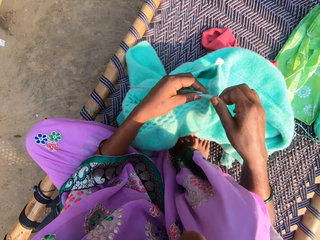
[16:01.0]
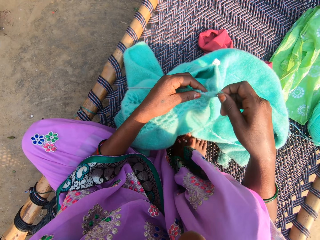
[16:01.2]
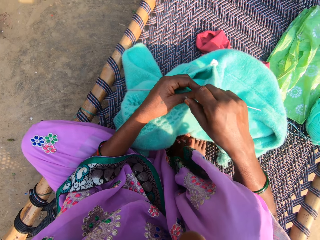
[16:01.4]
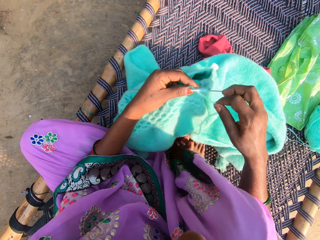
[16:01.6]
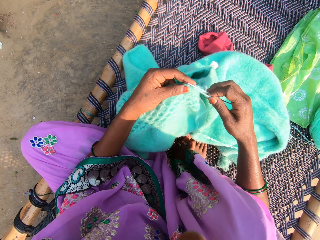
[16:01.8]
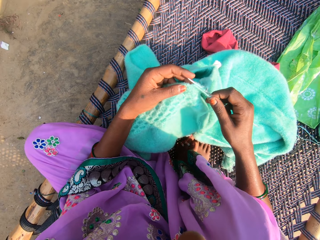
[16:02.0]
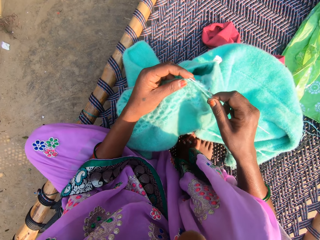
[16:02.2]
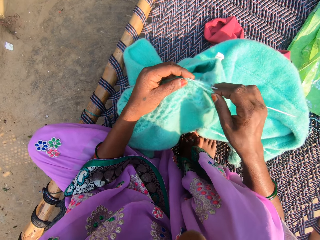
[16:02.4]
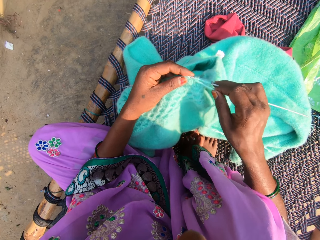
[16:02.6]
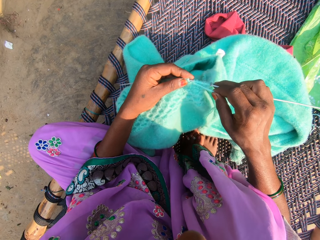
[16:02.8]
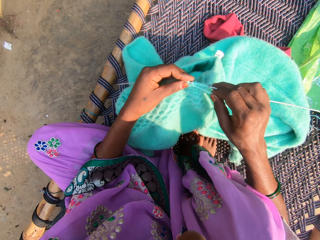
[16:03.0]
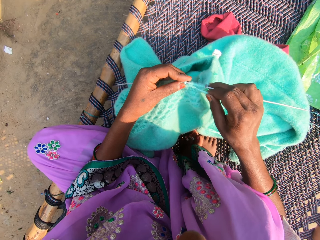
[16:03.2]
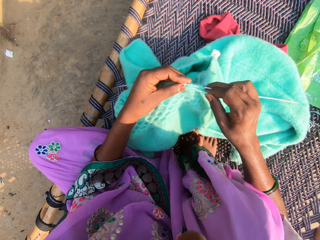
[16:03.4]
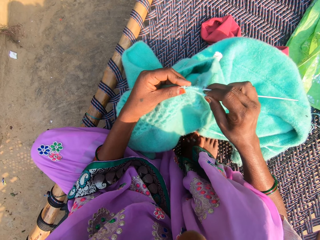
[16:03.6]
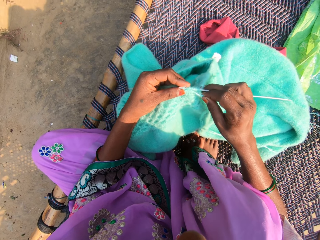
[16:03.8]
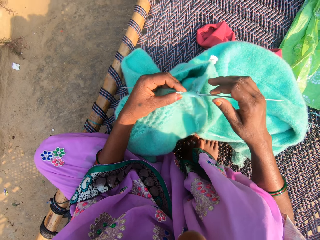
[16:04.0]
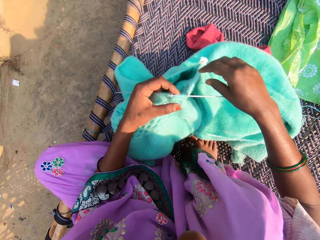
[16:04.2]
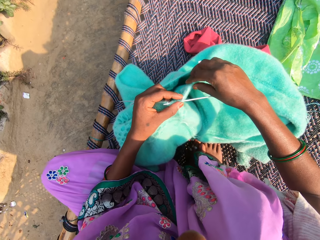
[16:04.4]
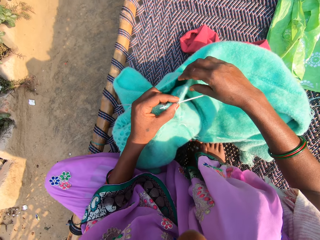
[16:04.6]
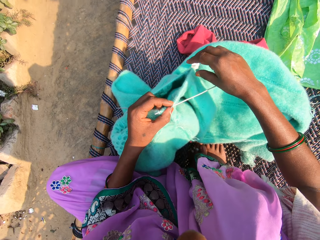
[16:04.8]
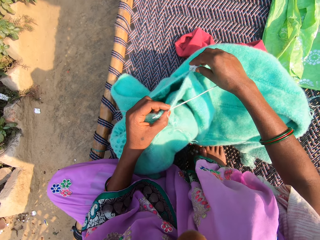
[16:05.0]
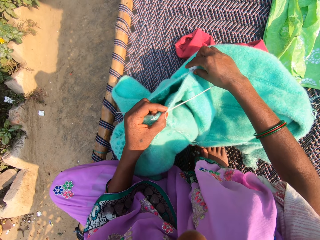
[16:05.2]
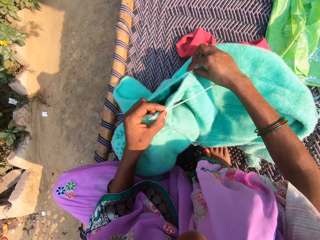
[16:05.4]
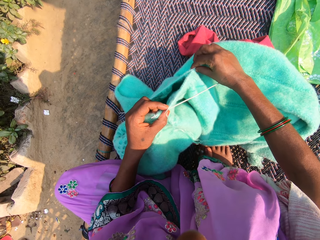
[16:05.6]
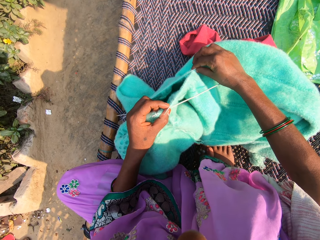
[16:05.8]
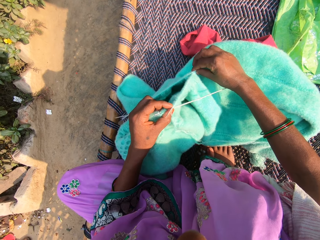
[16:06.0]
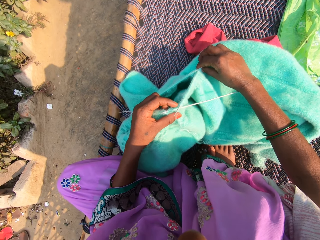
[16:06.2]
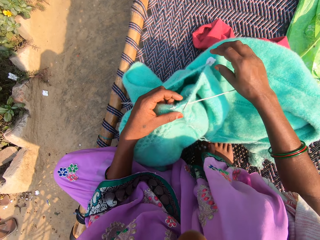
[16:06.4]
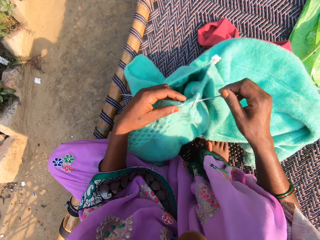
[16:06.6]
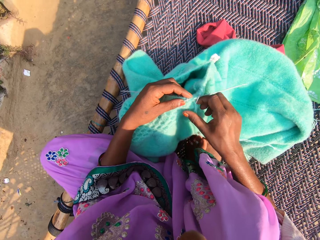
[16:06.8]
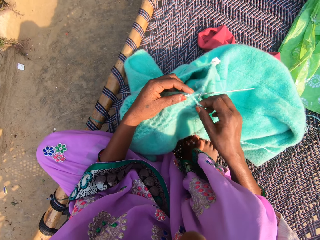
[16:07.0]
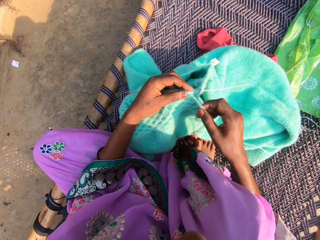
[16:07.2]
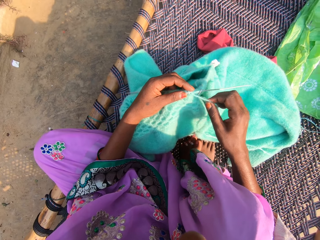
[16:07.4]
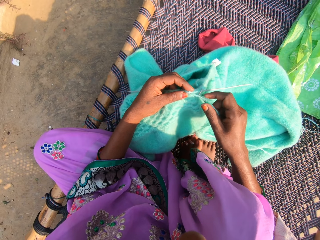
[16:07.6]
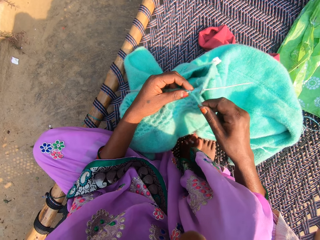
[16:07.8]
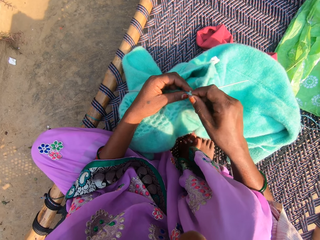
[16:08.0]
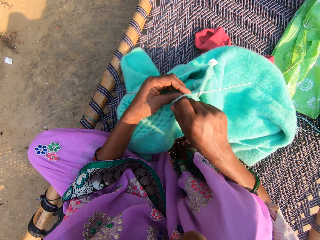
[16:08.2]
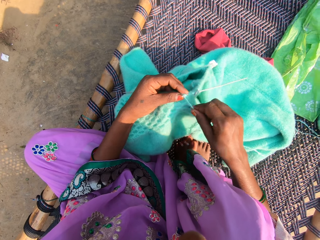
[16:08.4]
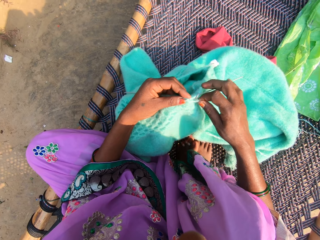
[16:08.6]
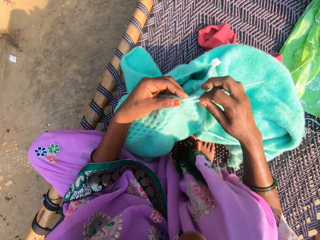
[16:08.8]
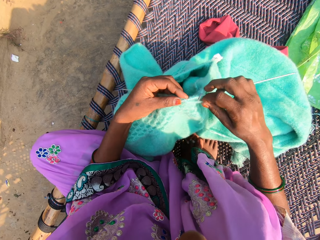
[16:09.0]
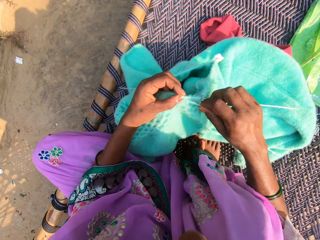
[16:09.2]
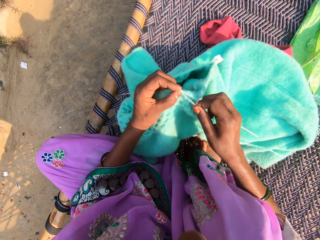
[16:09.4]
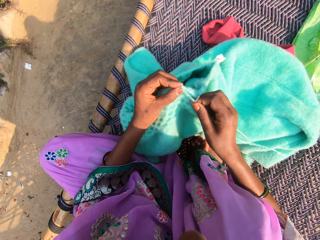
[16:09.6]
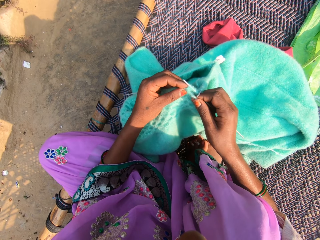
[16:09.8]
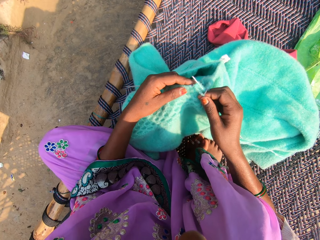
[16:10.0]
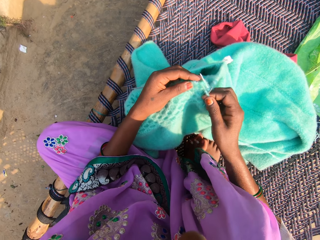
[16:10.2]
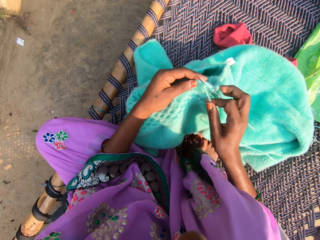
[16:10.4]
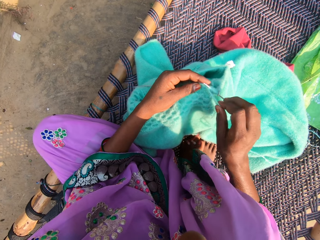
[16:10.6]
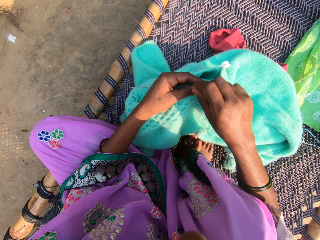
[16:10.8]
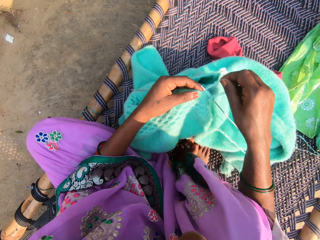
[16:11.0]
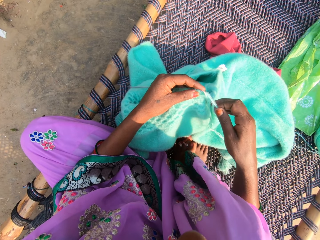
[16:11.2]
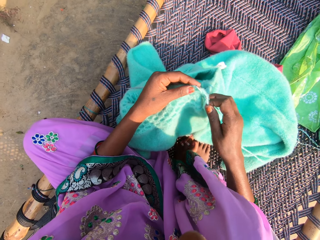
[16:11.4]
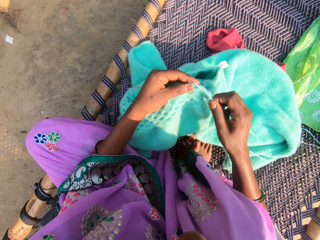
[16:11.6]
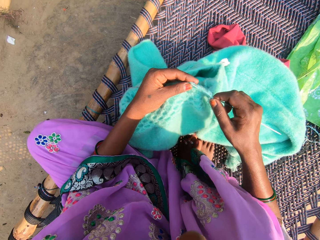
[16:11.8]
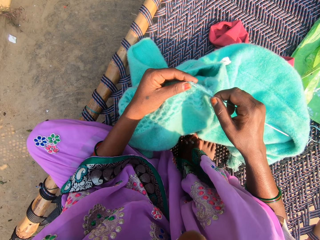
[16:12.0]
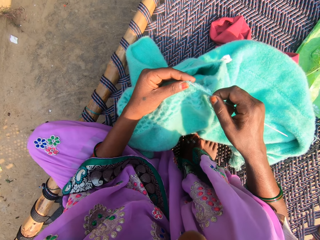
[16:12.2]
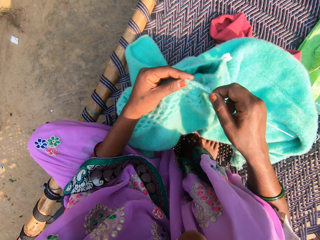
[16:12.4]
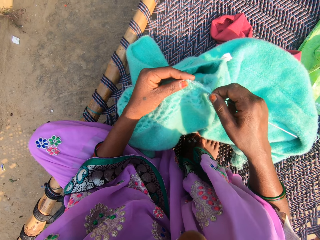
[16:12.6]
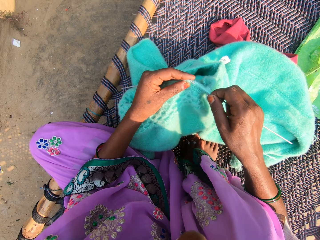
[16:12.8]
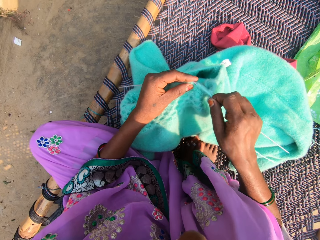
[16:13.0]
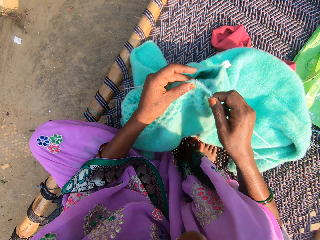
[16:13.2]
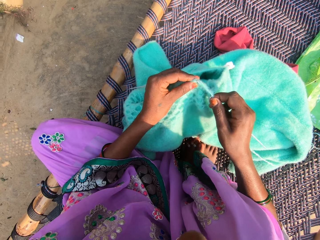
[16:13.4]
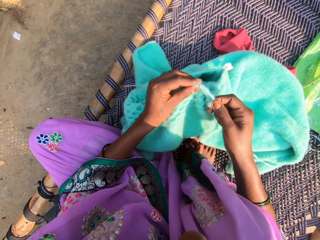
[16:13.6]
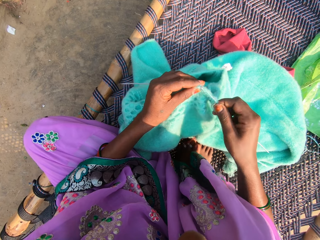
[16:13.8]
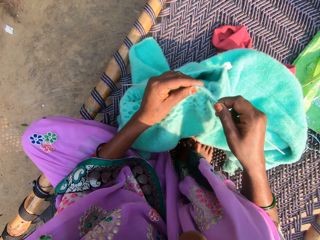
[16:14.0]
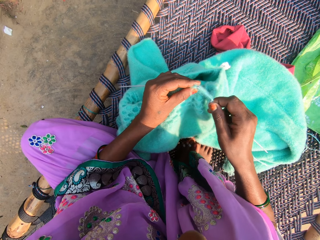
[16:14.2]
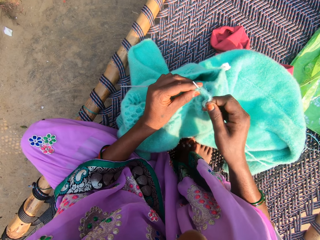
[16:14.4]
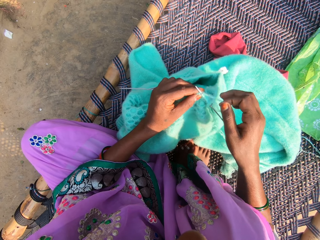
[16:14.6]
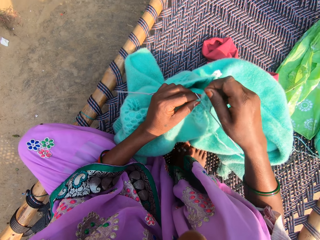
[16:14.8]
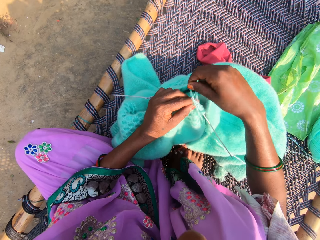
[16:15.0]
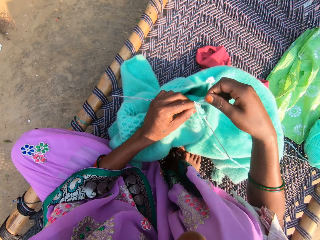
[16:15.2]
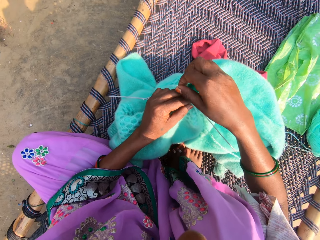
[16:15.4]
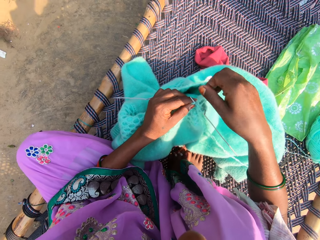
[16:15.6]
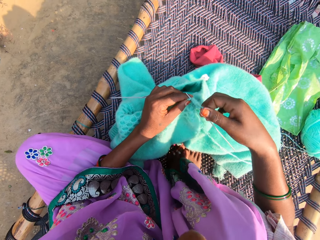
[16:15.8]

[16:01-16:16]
The camera wearer winds the thread on the crochet hook. They crochet the garment using the crochet hook. They wind the thread on the crochet hook. They crochet the garment using the crochet hook.

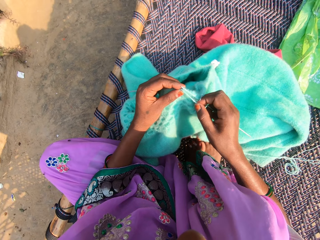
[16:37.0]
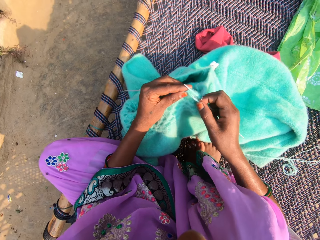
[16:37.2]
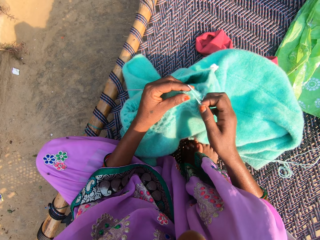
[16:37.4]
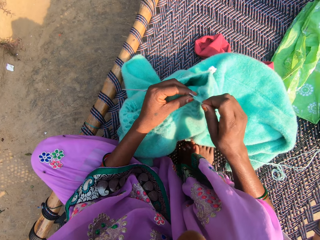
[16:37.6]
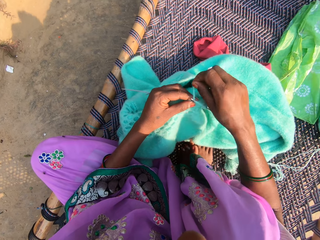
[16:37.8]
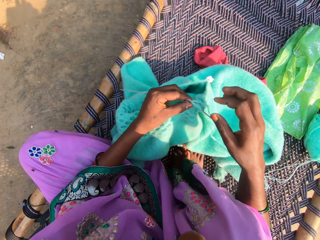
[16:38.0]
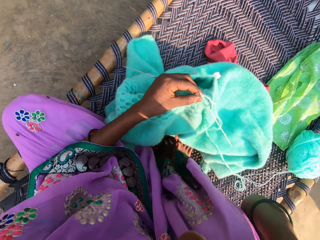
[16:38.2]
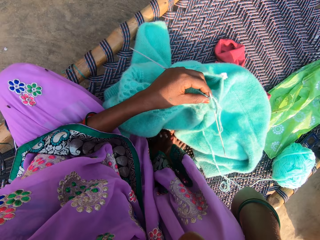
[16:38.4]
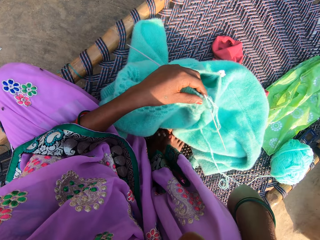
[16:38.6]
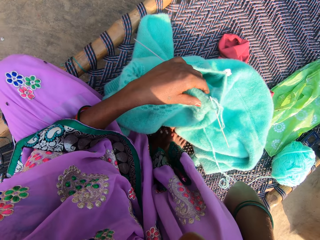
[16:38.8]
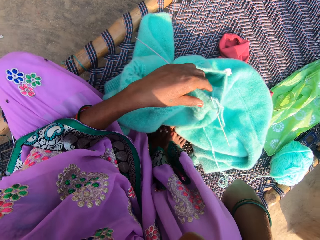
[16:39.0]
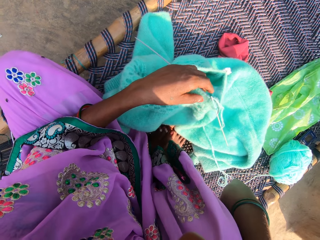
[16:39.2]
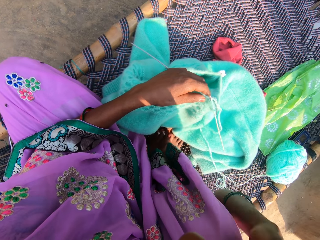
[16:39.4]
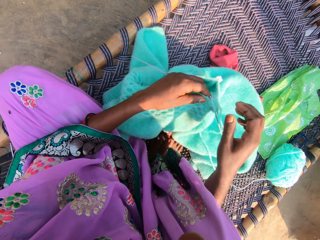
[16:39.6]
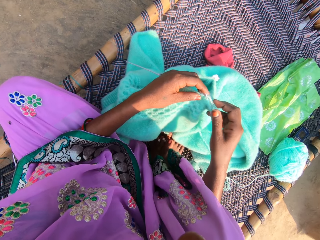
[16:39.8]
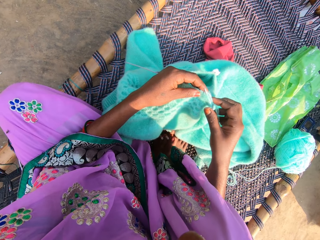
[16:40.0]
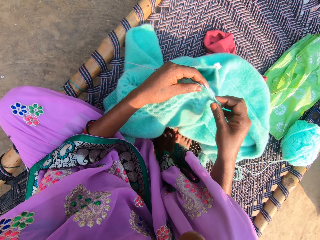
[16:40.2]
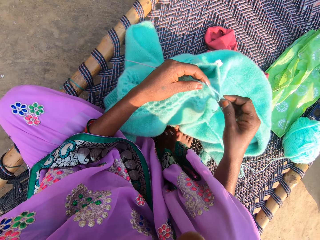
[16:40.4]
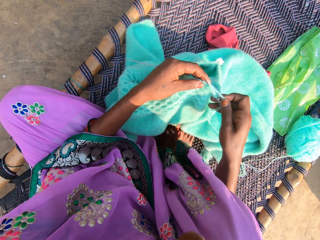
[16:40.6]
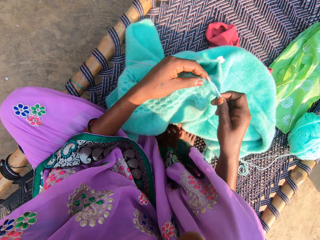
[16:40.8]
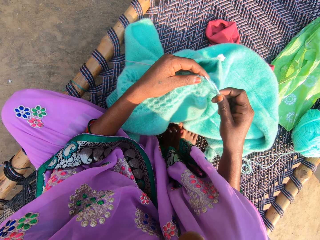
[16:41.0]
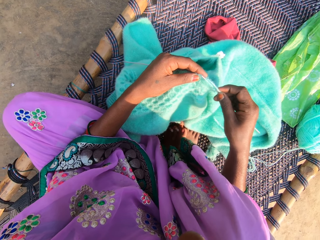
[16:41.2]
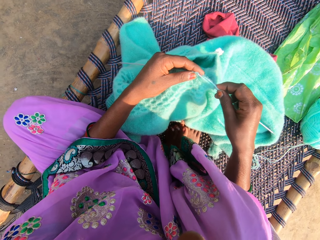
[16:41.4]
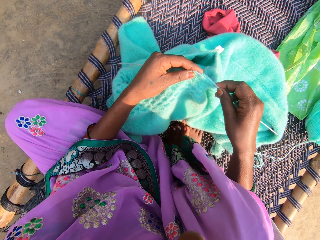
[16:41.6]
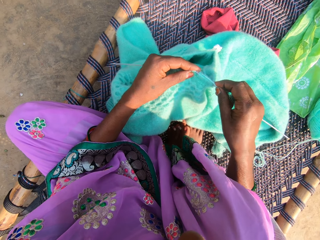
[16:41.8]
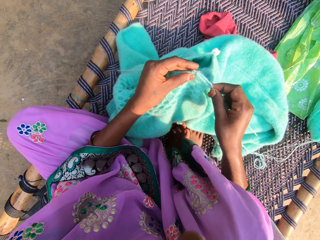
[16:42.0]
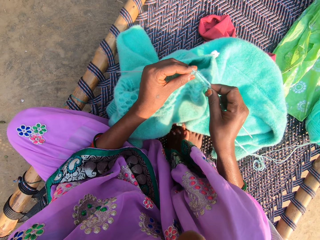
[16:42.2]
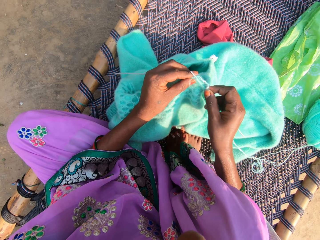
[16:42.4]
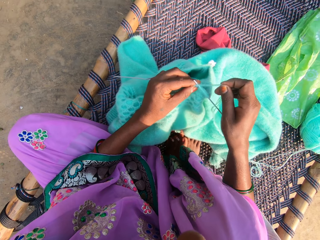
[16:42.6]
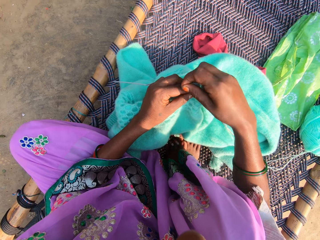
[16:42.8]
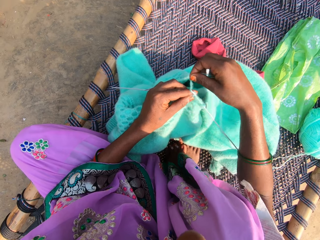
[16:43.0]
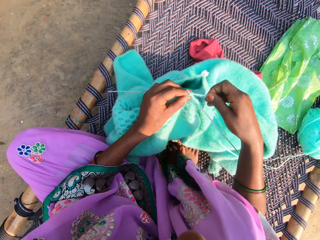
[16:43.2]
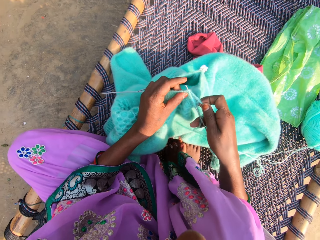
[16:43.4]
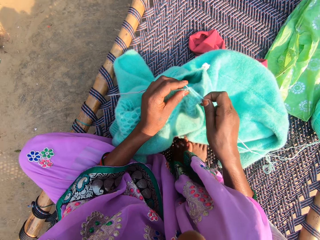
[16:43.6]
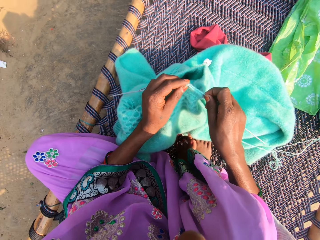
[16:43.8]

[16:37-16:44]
The camera wearer lifts up her hand. She puts down her hand. She crochets the garment using the crochet hook.
